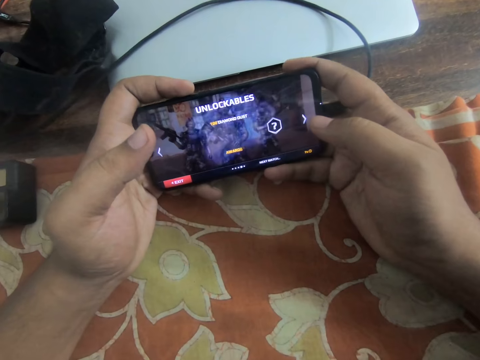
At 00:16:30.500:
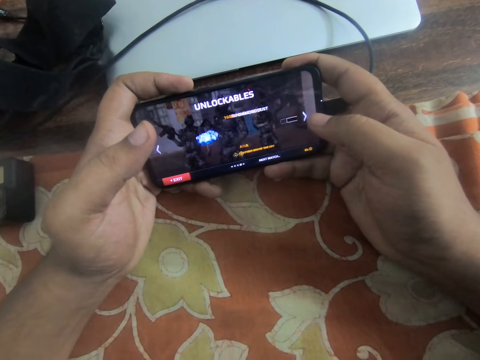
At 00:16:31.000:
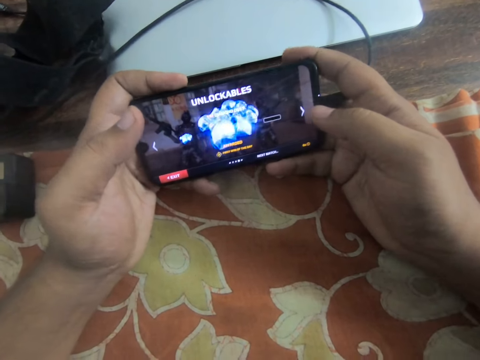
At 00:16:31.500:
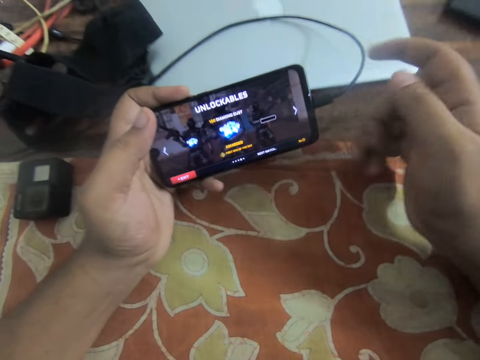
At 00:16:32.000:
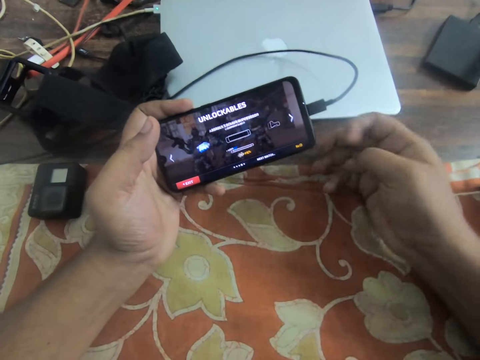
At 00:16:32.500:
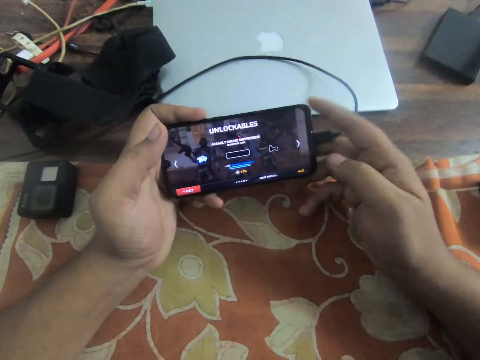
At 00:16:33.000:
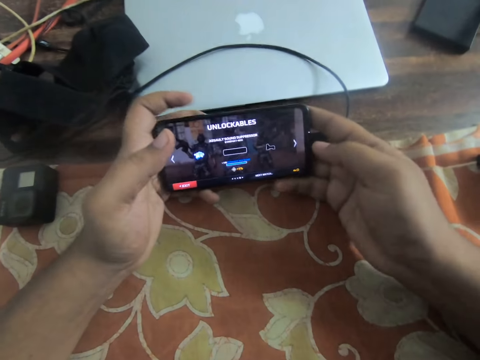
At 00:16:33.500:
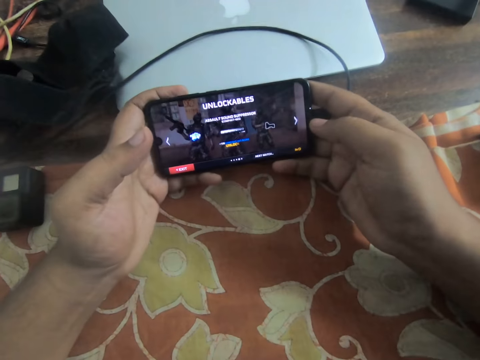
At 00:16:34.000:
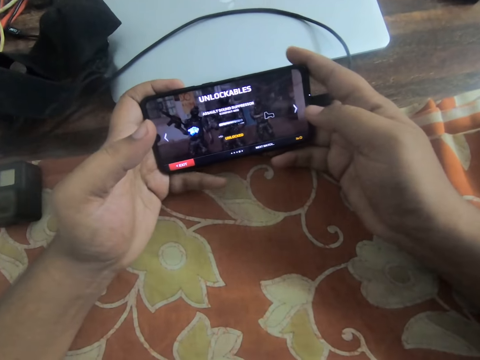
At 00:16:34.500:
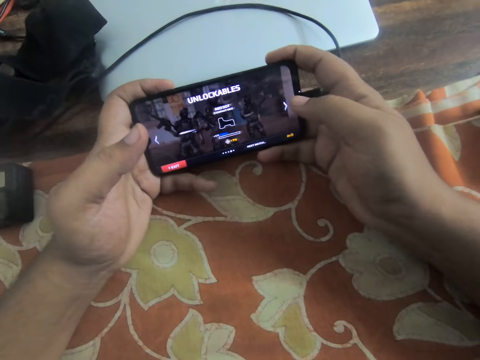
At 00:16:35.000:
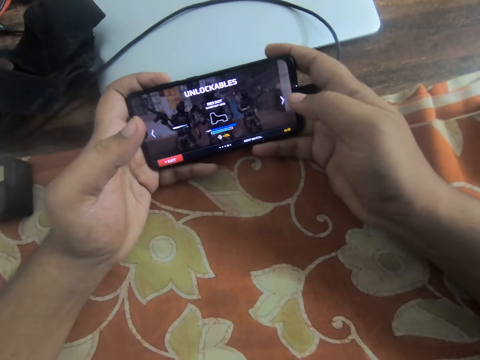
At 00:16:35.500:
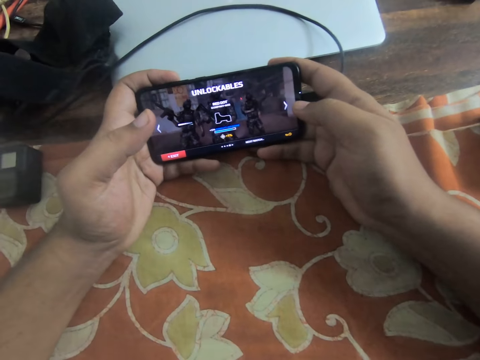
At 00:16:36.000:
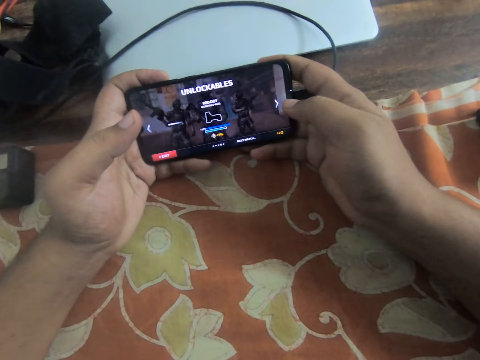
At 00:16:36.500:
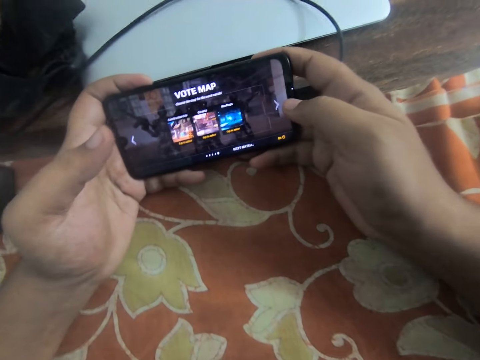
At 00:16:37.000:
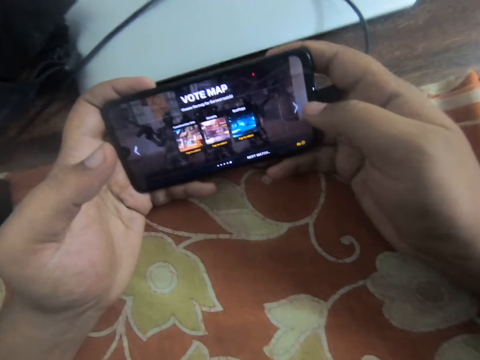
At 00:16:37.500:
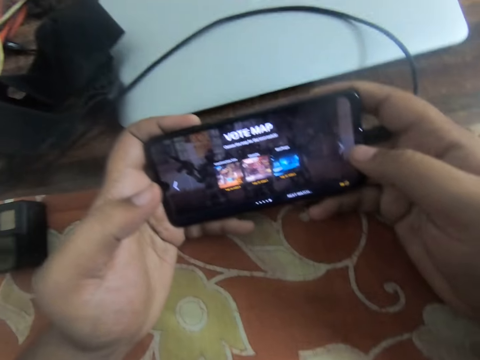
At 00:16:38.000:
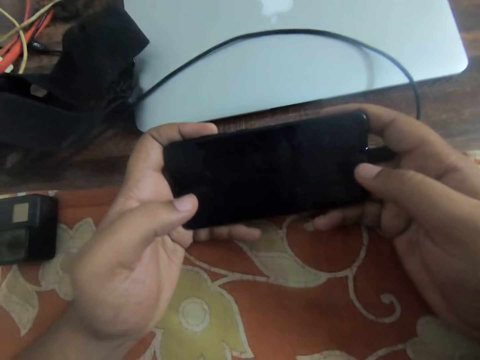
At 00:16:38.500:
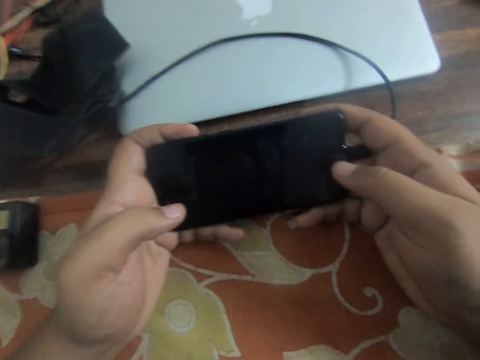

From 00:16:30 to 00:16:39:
The camera wearer looks at the phone. He adjusts the phone in his hands.

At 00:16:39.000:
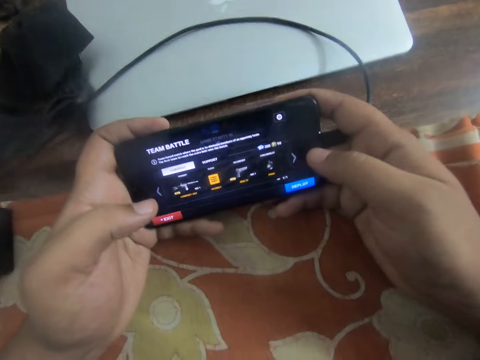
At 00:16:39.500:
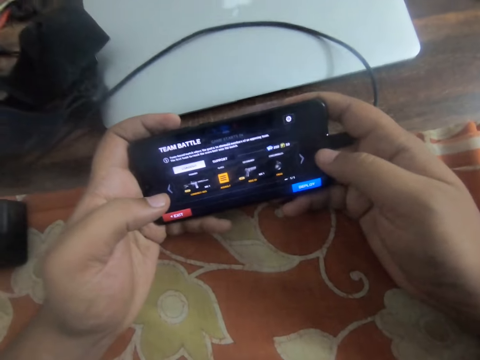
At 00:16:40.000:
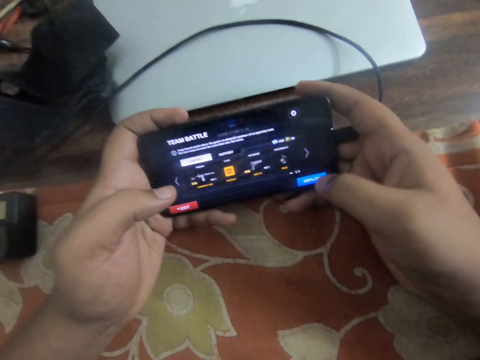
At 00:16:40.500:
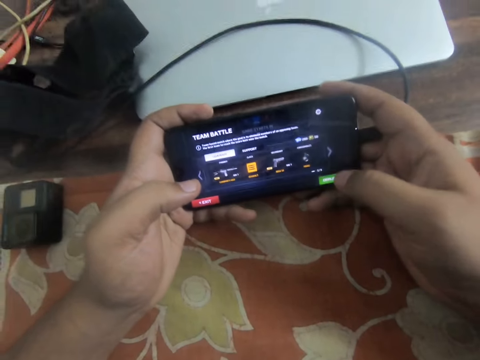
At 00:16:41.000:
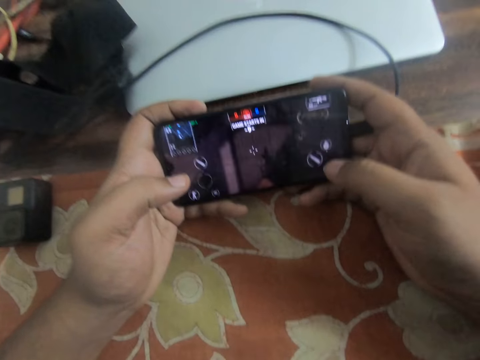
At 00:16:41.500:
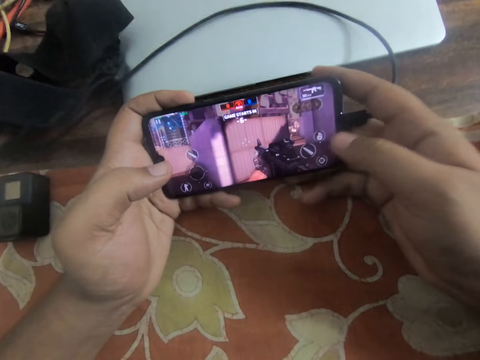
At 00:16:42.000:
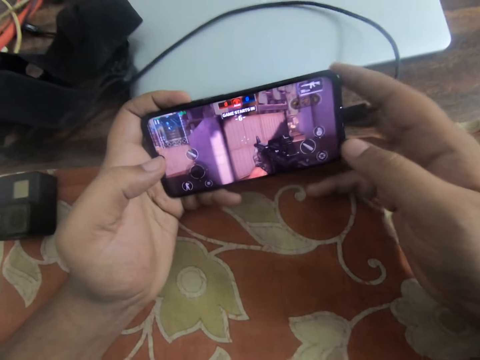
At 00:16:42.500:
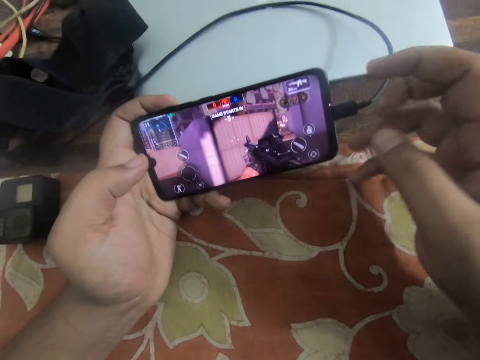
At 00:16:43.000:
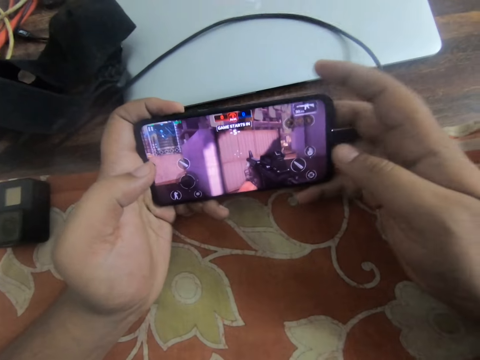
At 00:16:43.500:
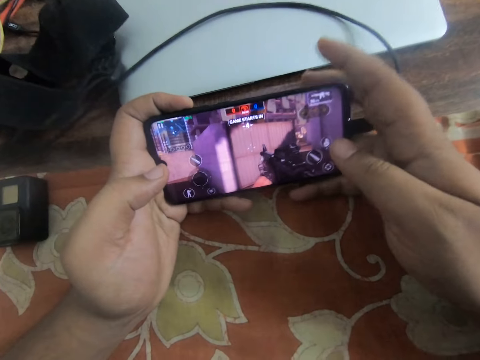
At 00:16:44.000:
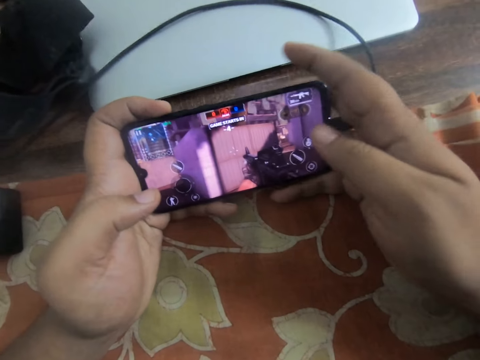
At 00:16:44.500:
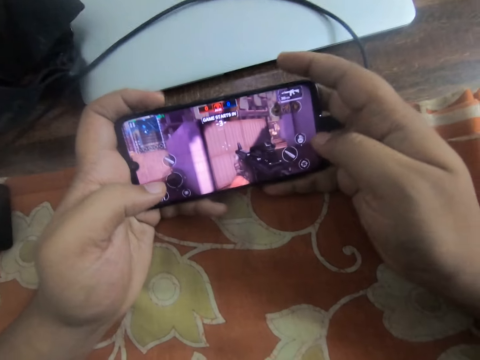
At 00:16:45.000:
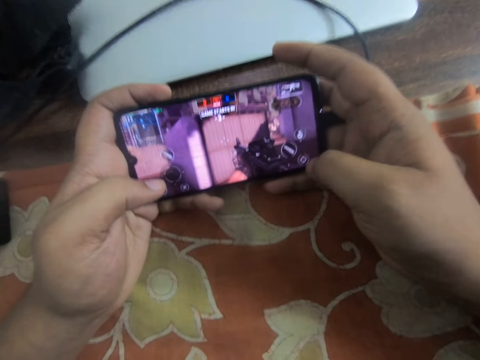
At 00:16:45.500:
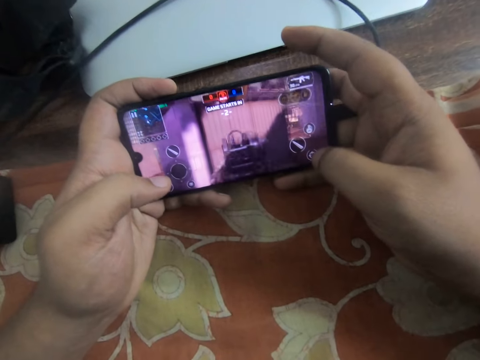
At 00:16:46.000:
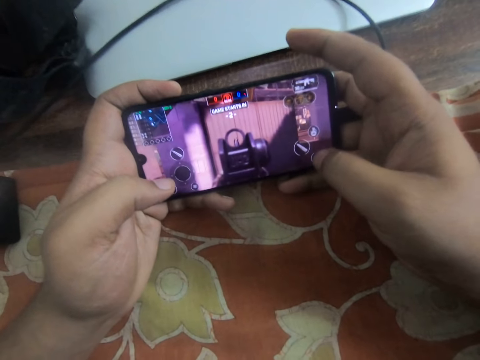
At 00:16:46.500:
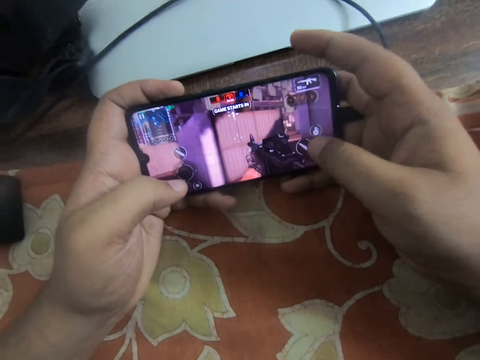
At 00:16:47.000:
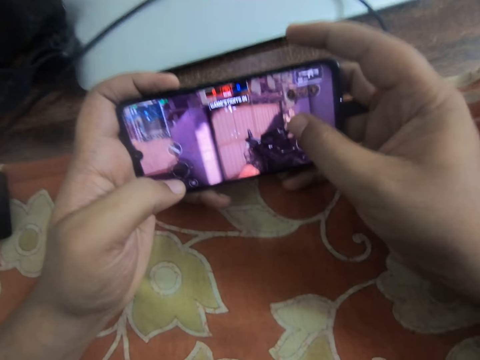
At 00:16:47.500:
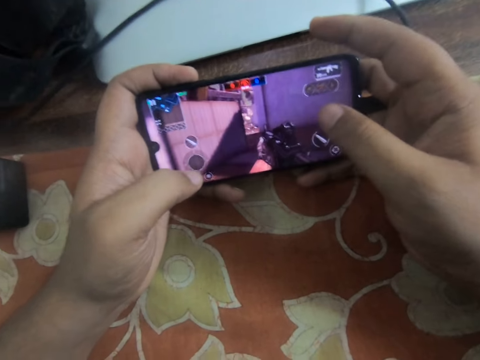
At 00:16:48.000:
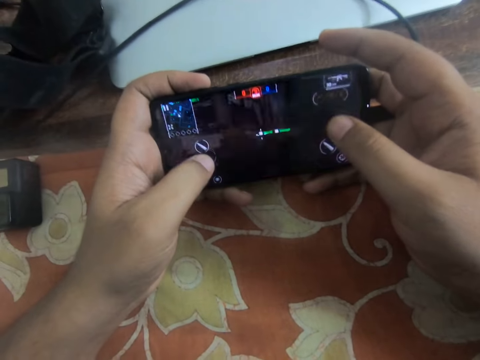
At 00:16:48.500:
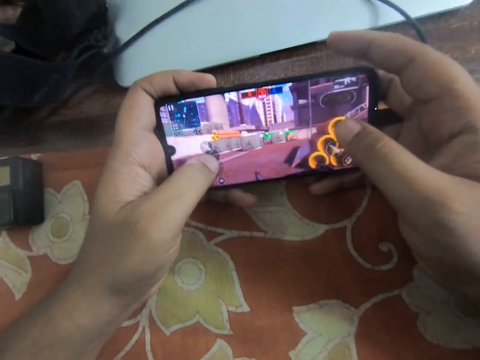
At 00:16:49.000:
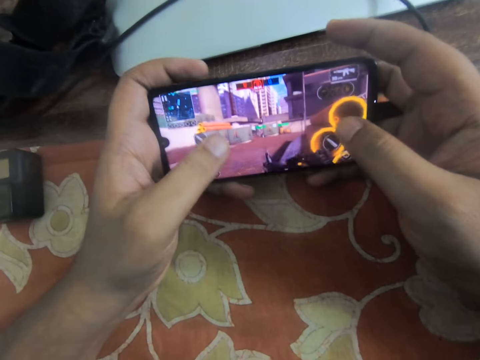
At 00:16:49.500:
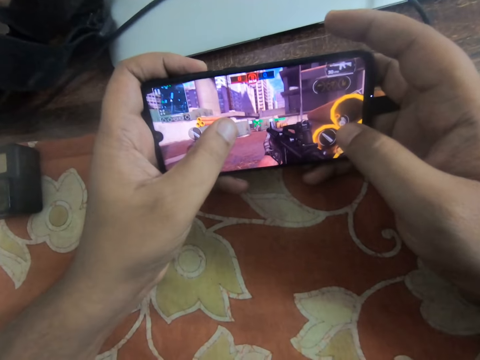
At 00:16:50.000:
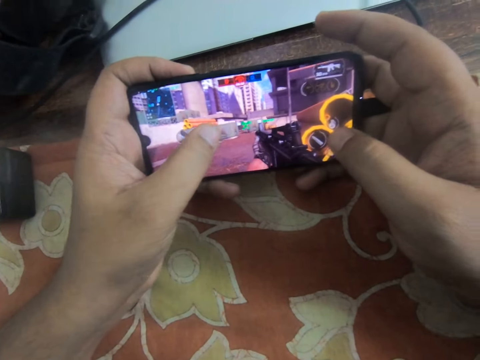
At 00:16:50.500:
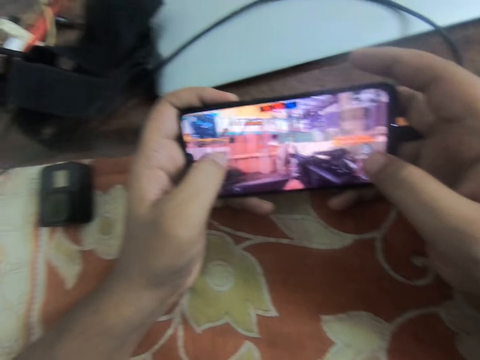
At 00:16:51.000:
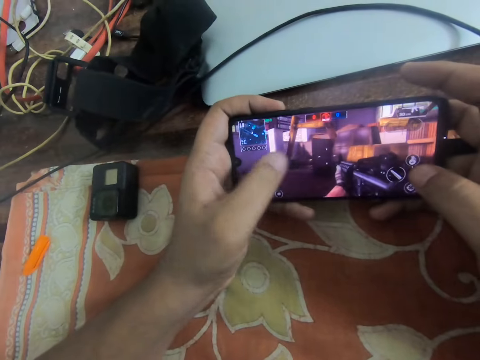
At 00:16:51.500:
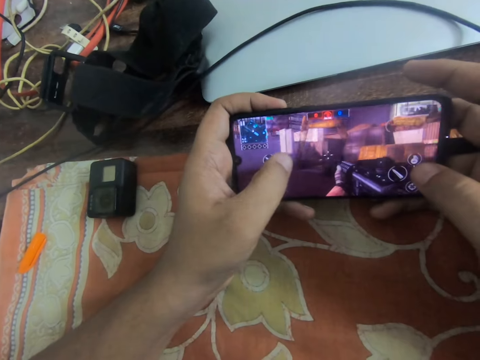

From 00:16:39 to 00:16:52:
The camera wearer continues playing a game on the mobile phone with his two hands. He plays the game on the phone.

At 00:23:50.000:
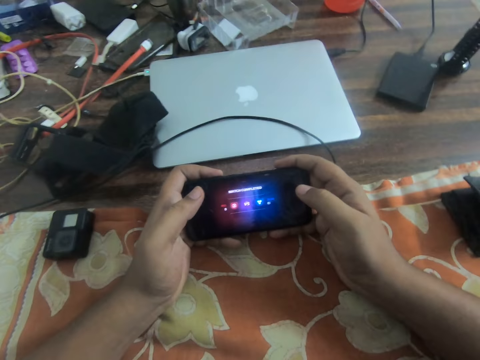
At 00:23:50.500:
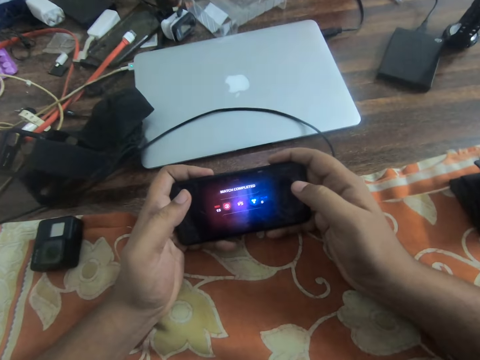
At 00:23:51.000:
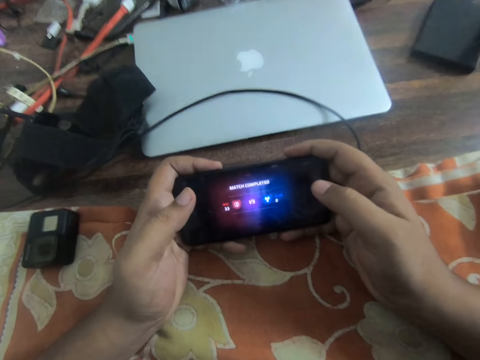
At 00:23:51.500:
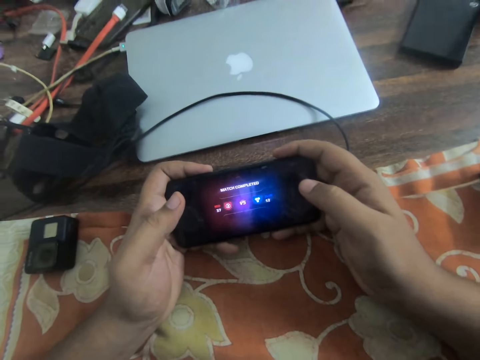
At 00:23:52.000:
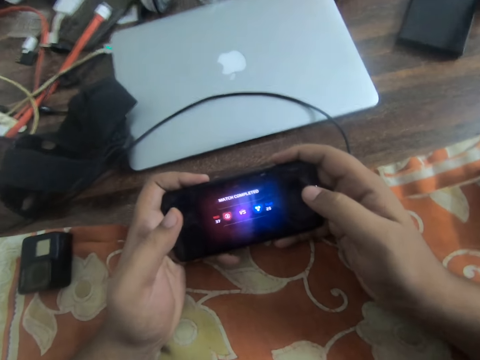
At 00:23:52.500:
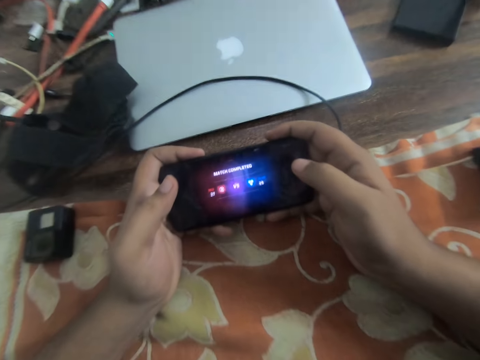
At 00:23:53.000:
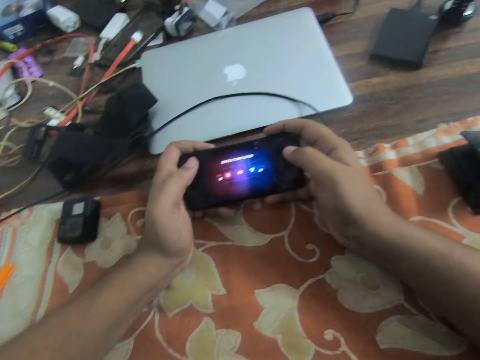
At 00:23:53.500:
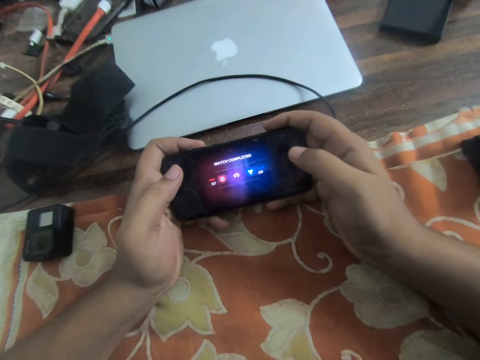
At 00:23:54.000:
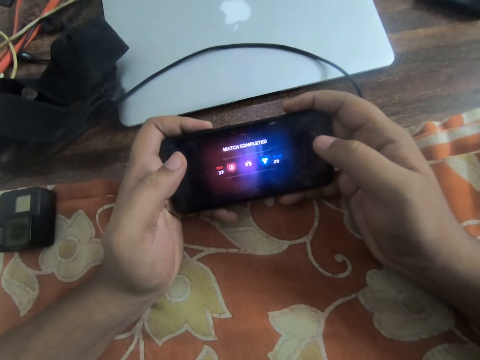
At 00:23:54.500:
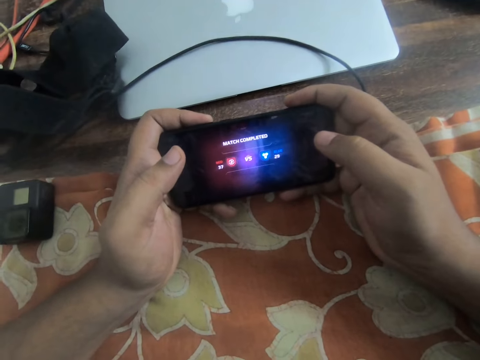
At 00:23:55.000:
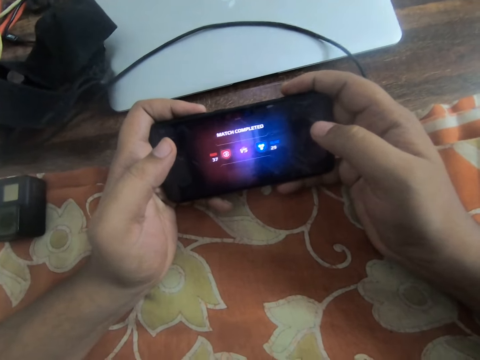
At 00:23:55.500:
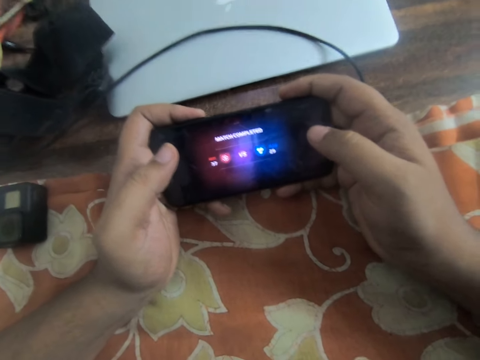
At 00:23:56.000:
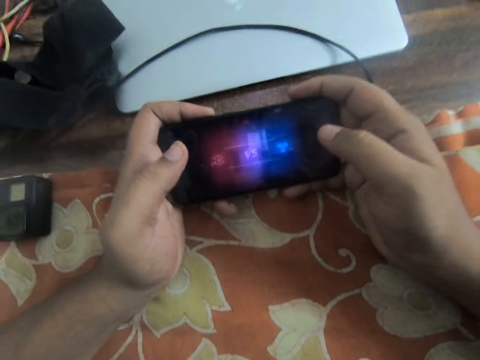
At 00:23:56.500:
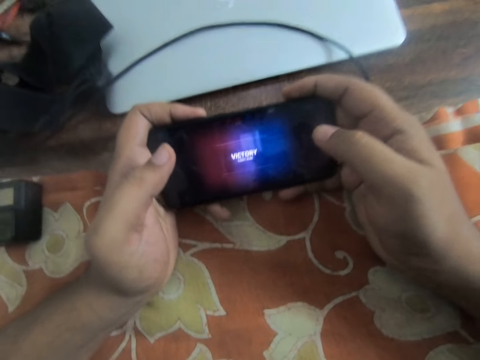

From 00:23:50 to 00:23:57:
The camera wearer looks at his phone.
